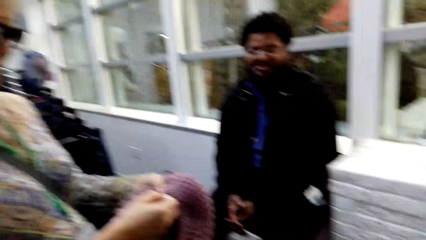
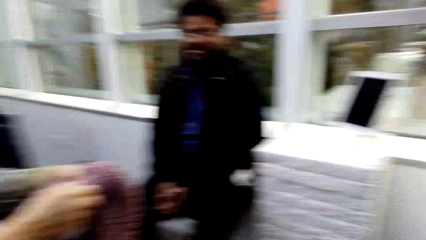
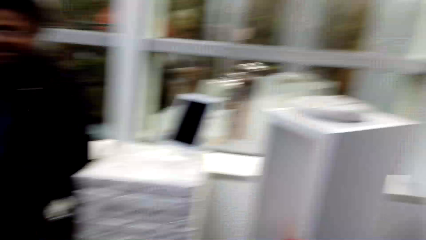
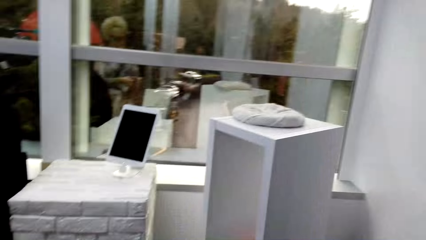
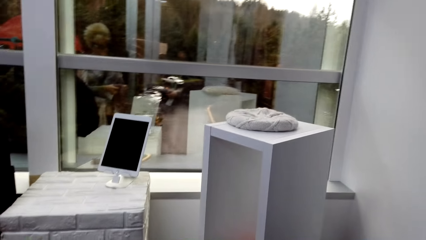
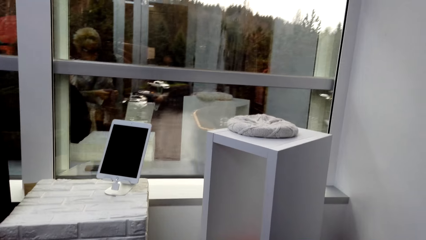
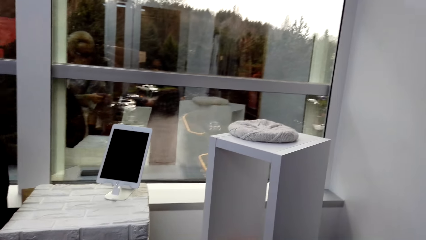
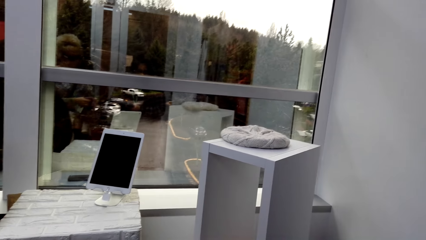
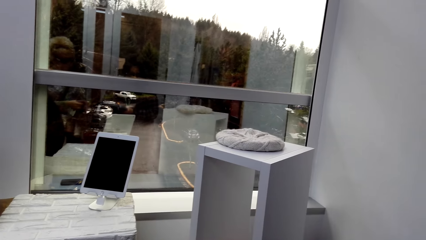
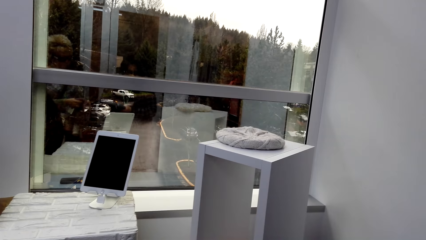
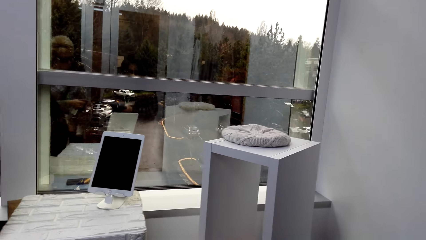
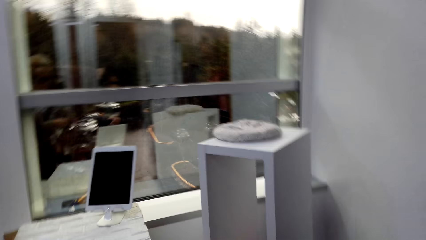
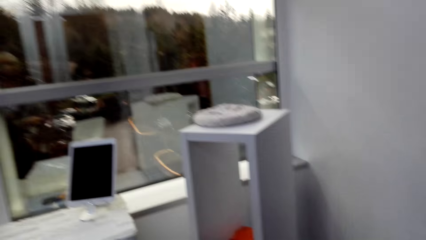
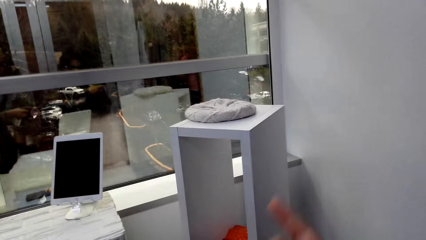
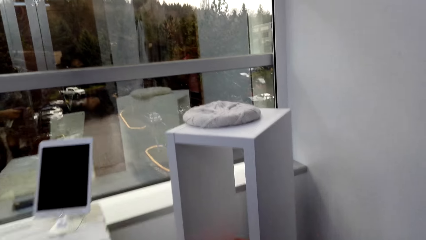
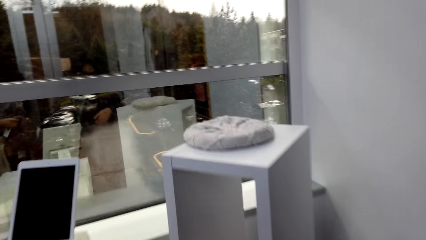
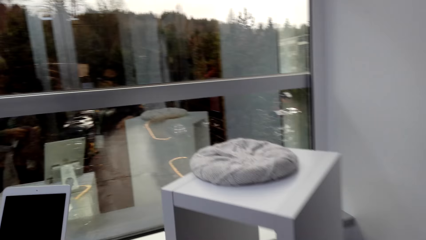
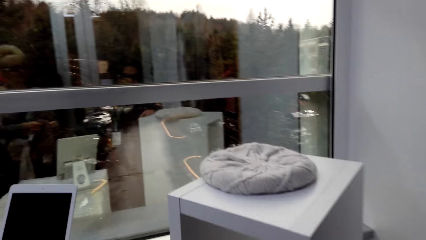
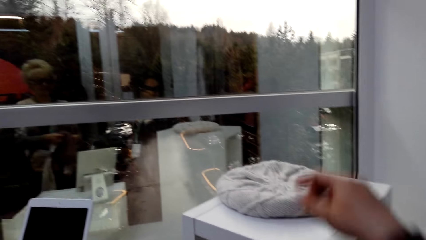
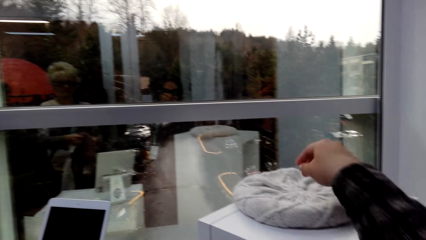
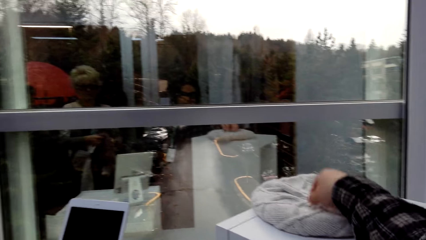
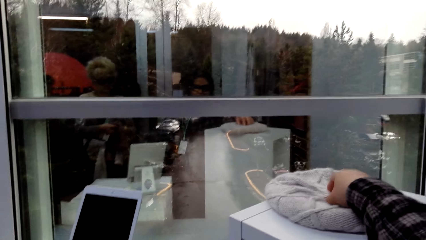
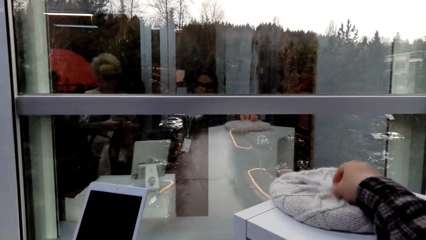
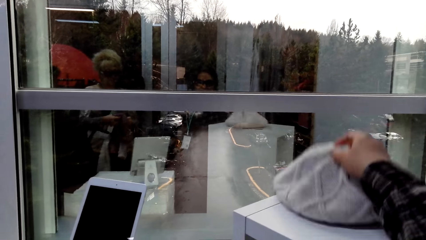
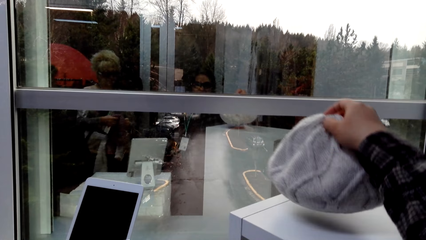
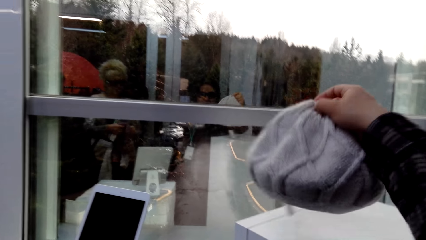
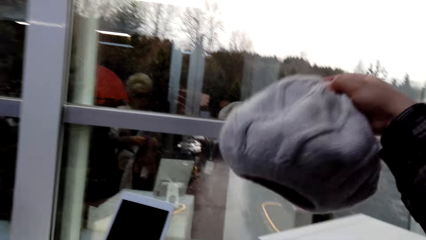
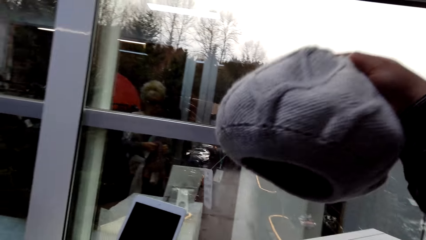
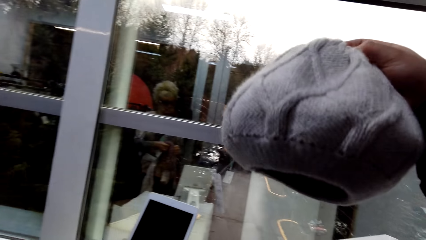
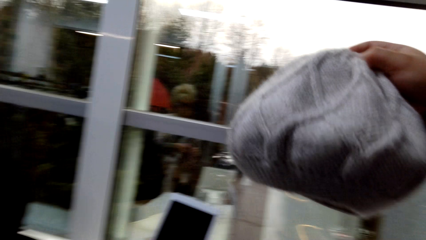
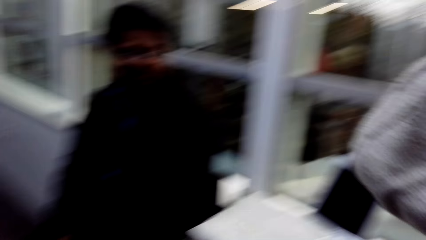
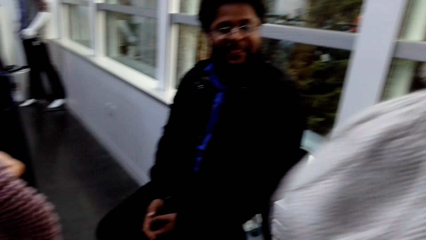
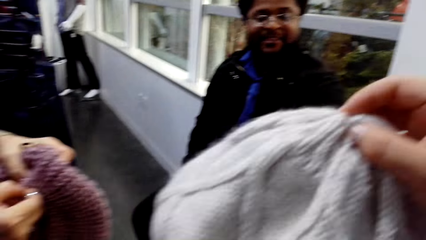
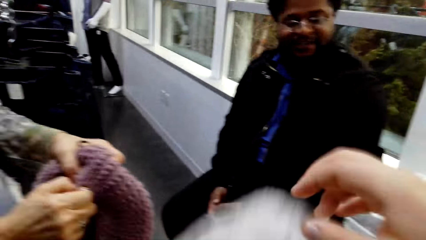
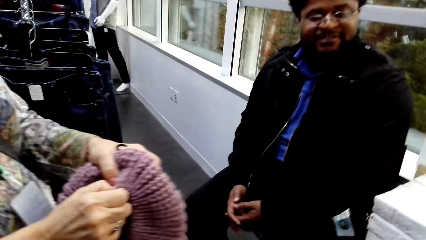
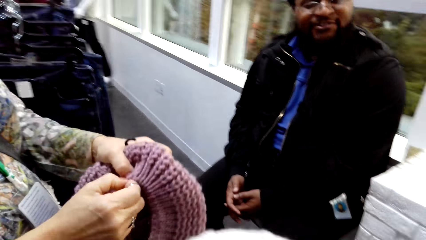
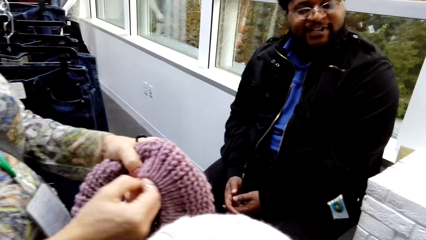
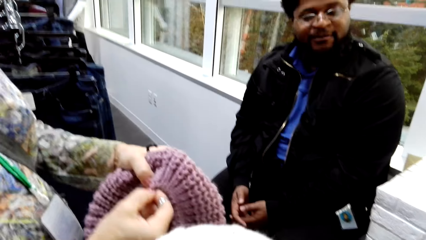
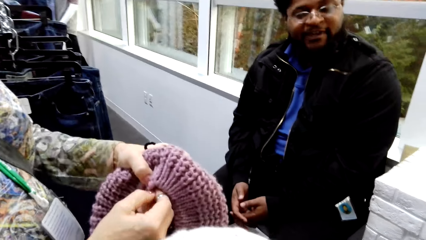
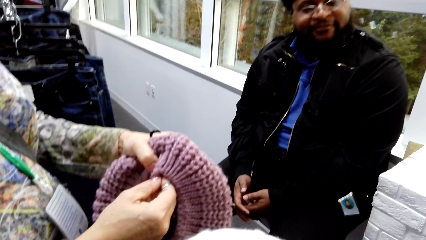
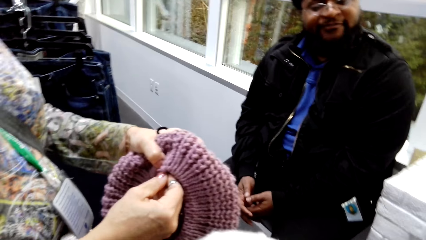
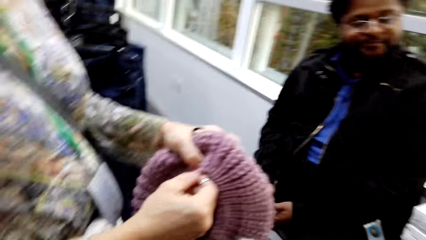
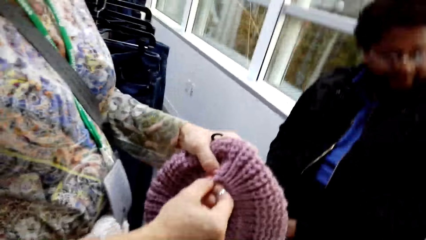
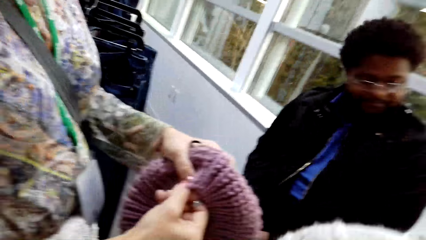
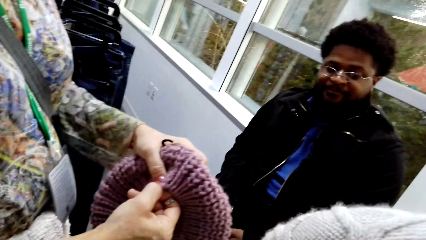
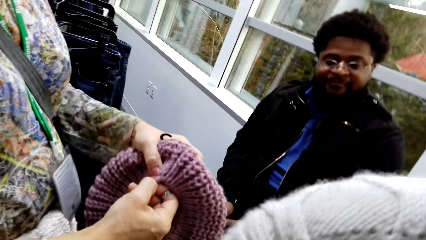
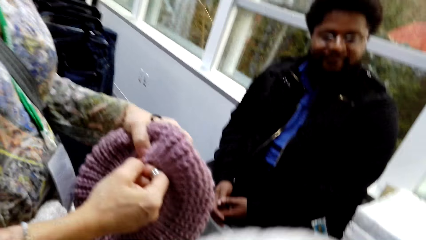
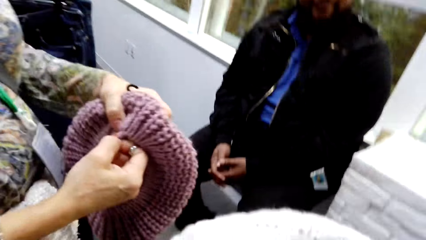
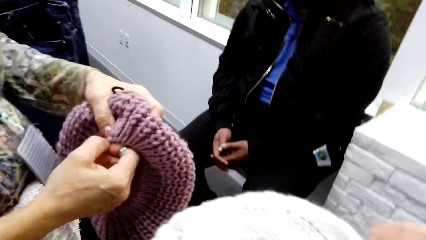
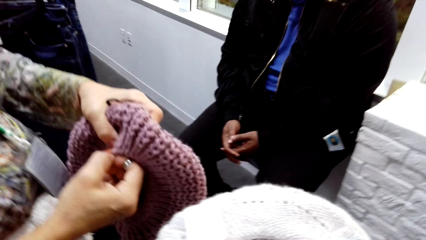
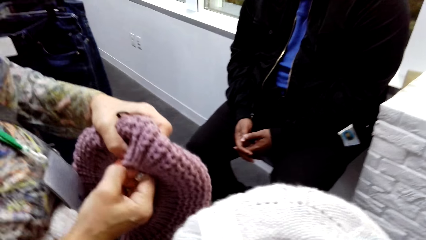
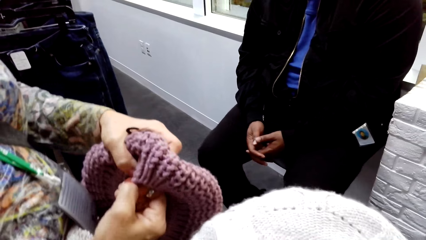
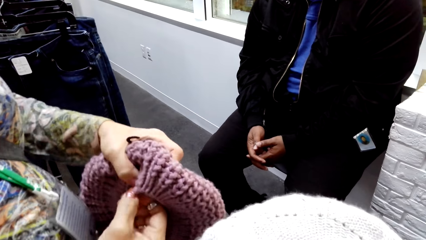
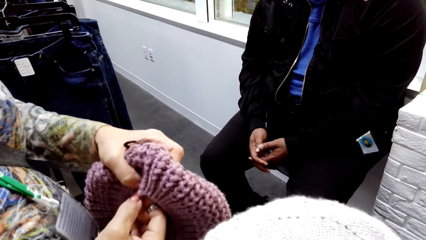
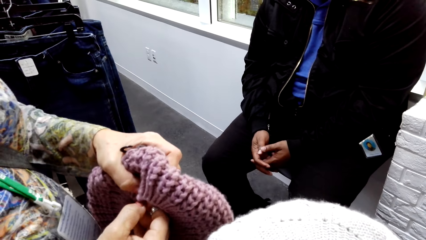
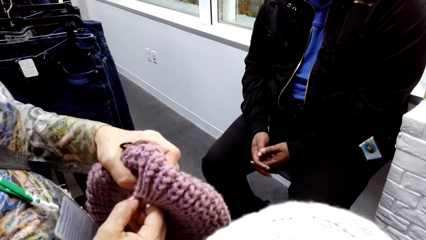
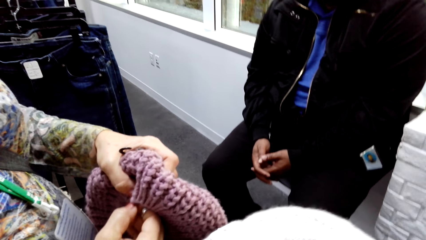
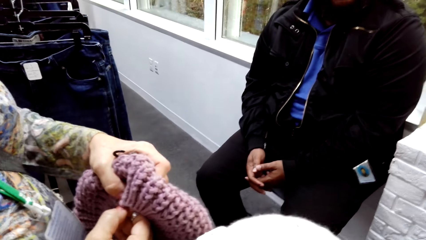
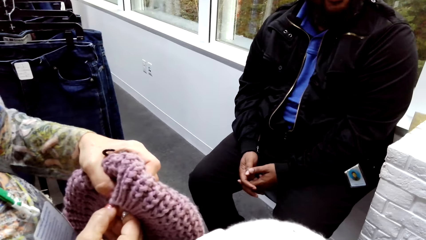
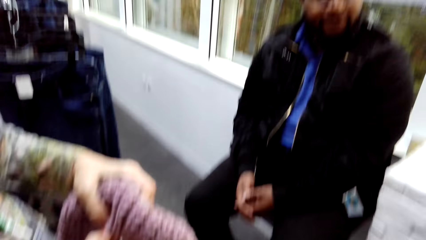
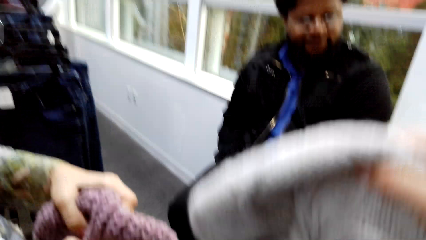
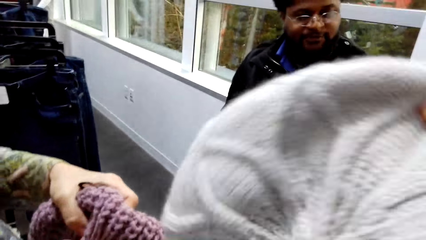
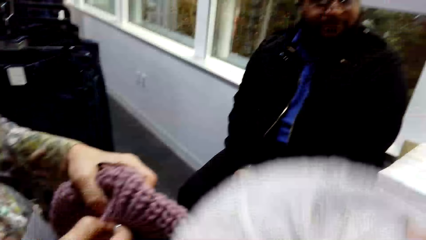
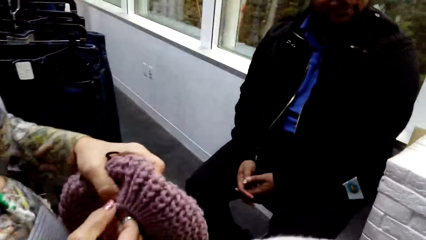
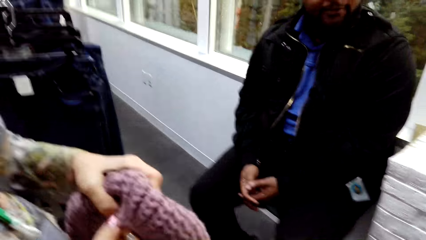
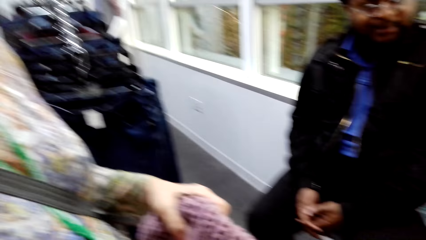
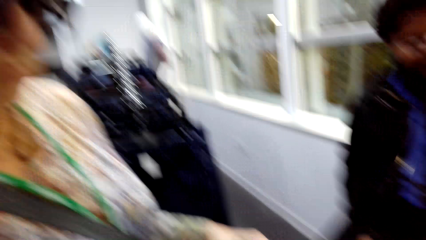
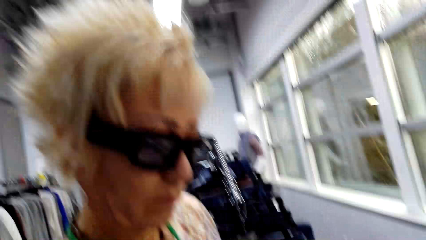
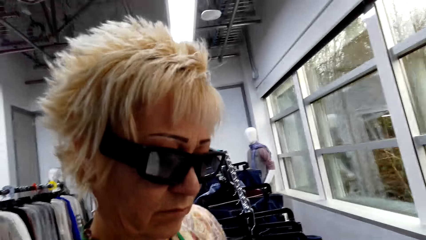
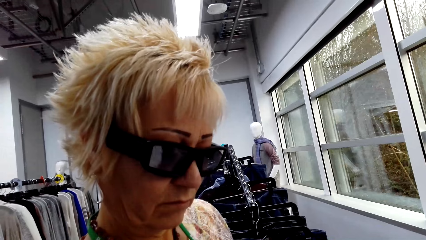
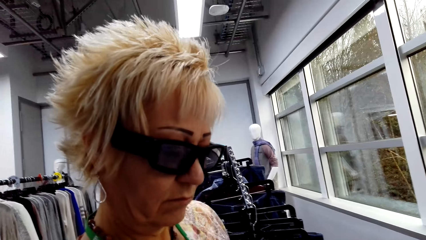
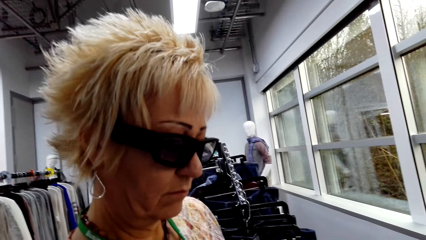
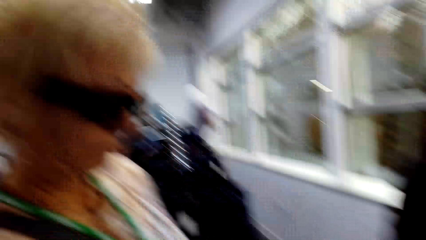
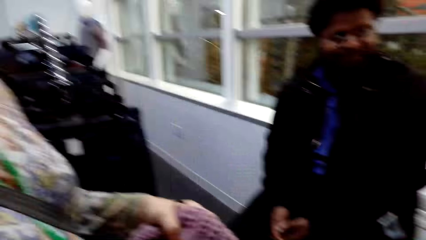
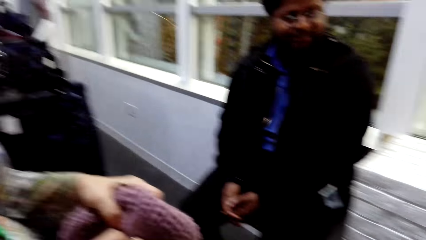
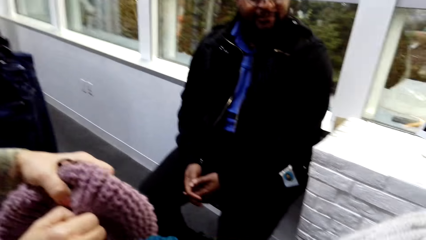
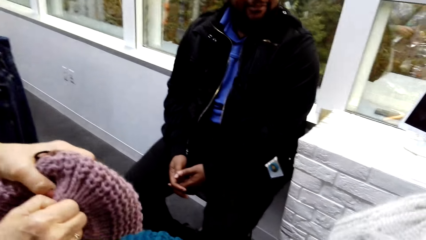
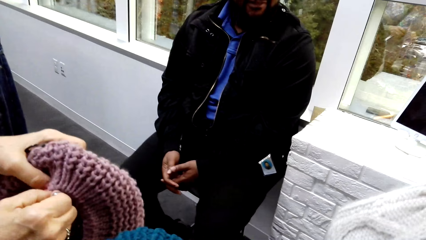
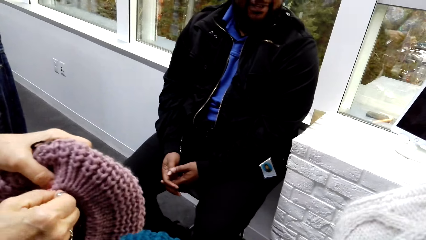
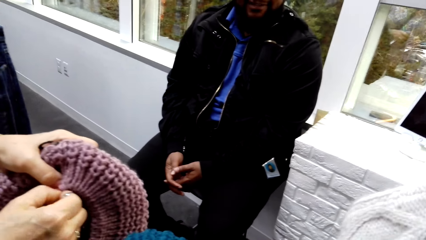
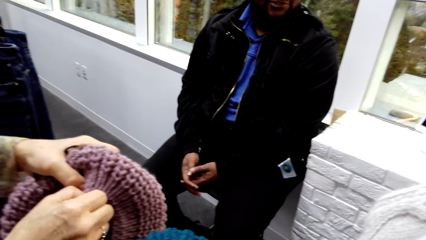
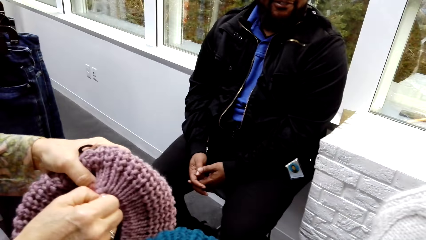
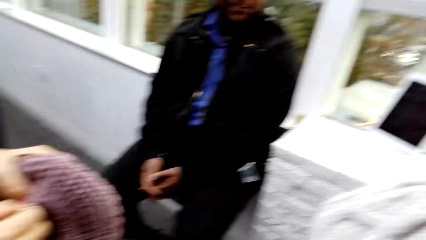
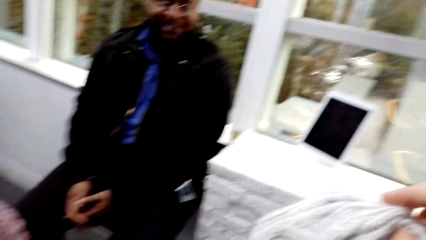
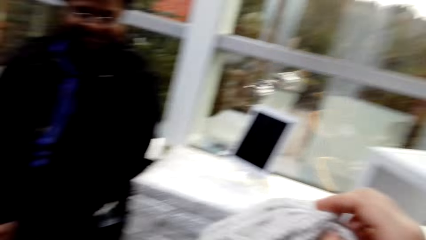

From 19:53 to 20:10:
The camera wearer dialogues with a man. They look at the hat. They look around the store. They pick a hat on a stand. They dialogue with the man. They look at a lady.
